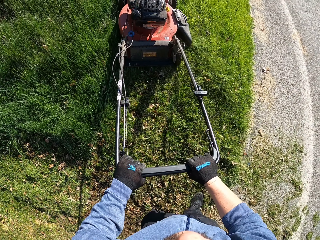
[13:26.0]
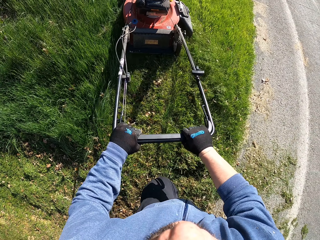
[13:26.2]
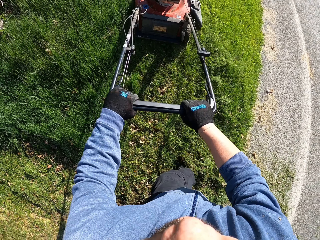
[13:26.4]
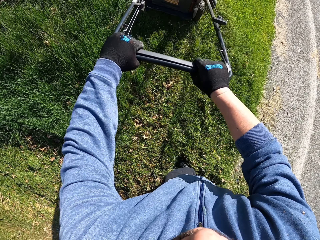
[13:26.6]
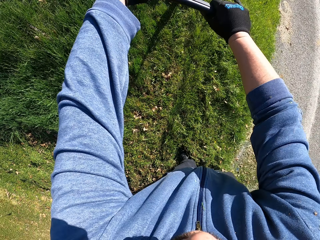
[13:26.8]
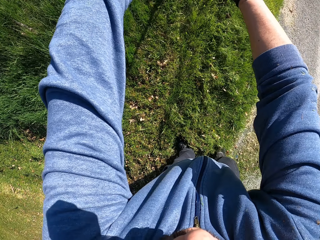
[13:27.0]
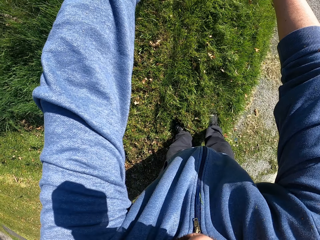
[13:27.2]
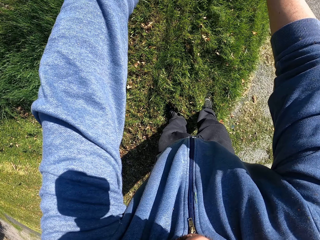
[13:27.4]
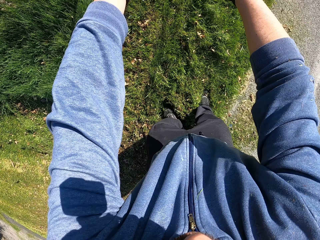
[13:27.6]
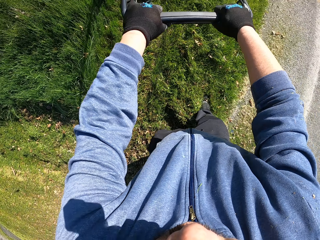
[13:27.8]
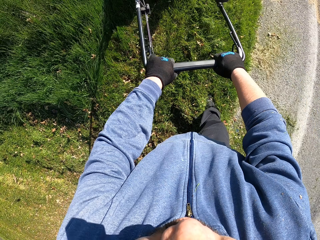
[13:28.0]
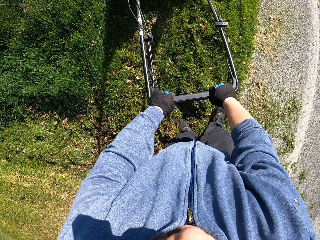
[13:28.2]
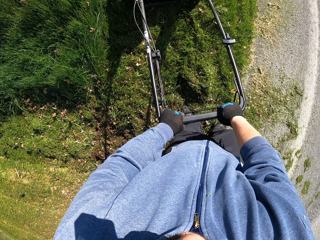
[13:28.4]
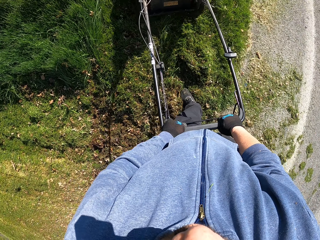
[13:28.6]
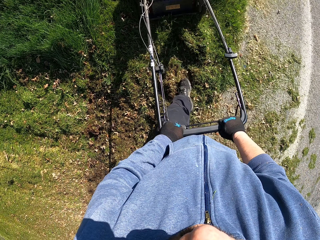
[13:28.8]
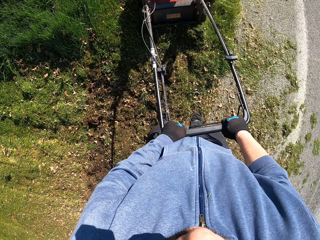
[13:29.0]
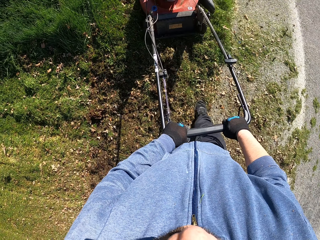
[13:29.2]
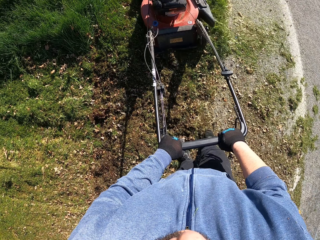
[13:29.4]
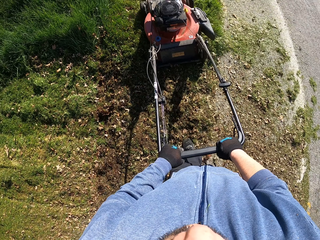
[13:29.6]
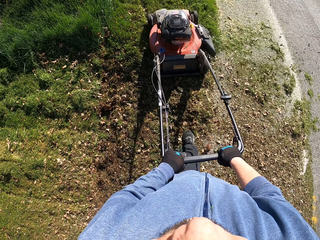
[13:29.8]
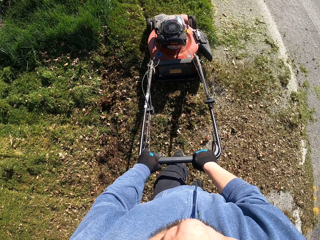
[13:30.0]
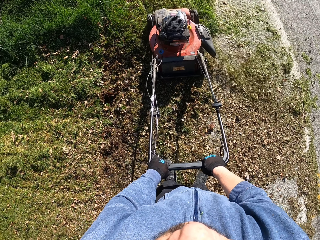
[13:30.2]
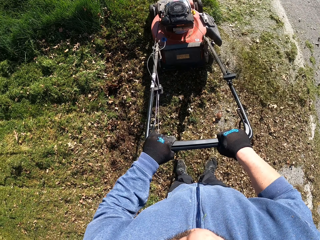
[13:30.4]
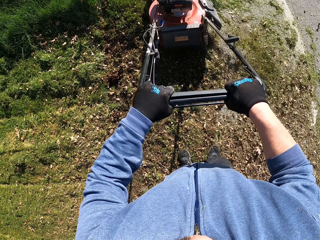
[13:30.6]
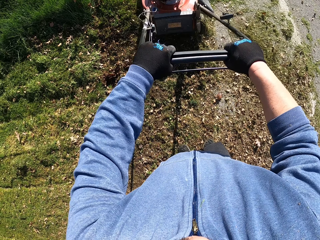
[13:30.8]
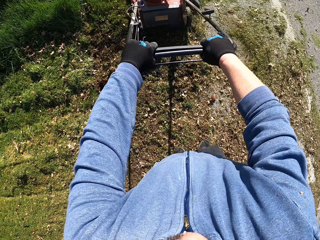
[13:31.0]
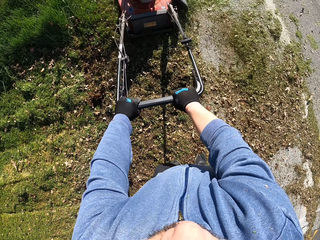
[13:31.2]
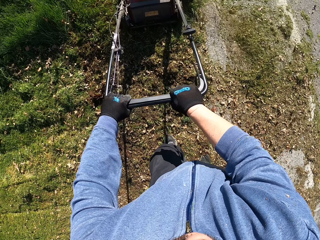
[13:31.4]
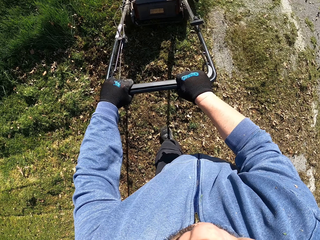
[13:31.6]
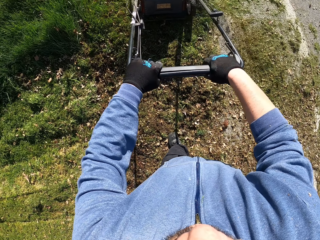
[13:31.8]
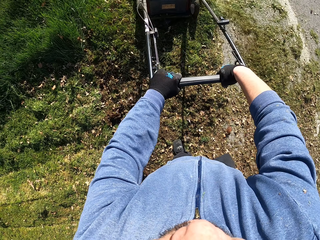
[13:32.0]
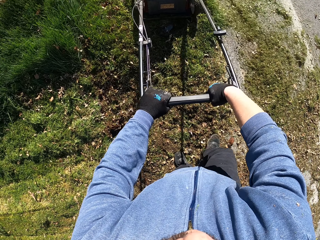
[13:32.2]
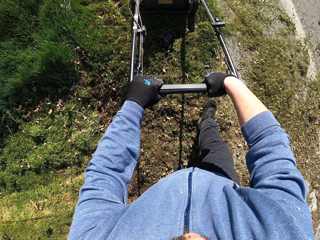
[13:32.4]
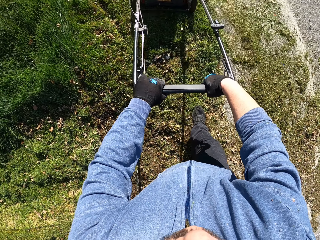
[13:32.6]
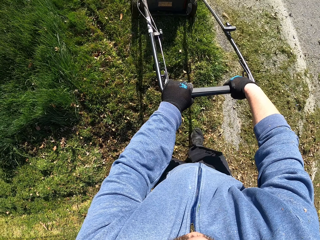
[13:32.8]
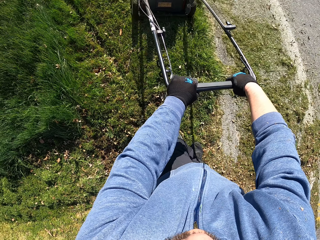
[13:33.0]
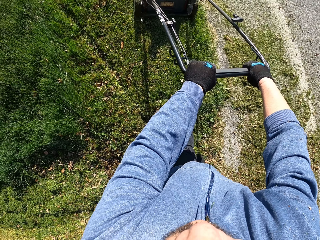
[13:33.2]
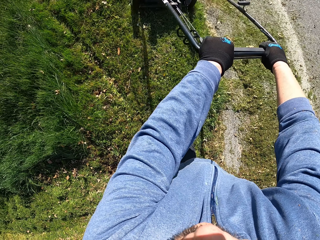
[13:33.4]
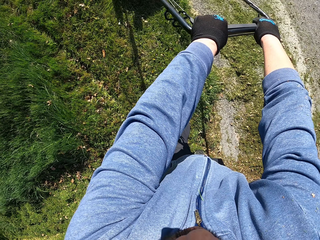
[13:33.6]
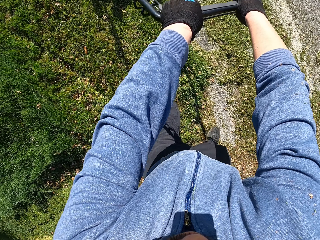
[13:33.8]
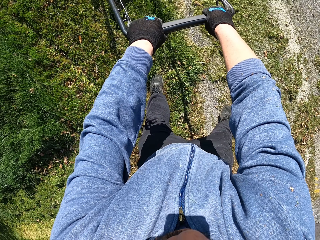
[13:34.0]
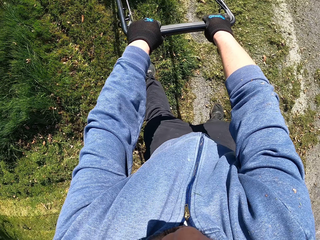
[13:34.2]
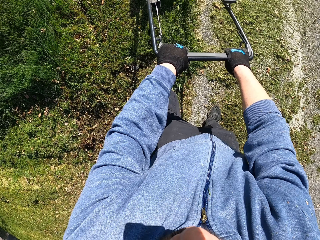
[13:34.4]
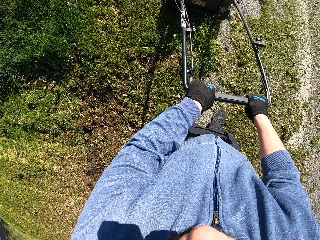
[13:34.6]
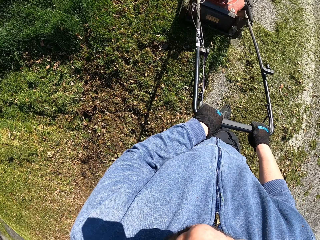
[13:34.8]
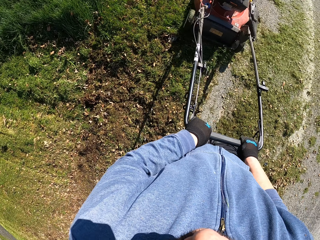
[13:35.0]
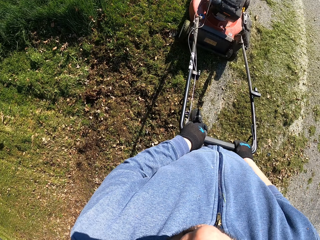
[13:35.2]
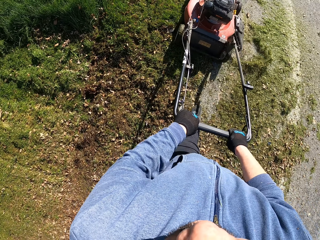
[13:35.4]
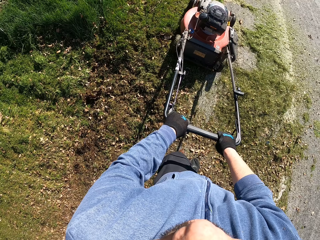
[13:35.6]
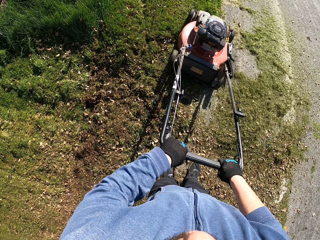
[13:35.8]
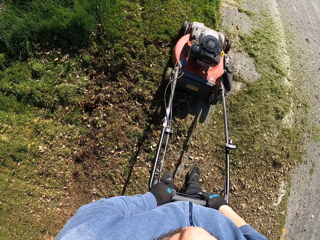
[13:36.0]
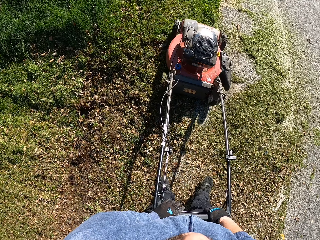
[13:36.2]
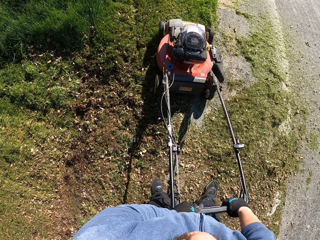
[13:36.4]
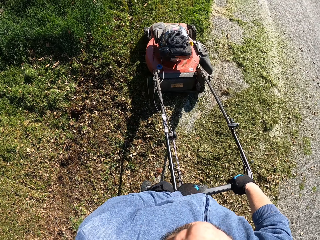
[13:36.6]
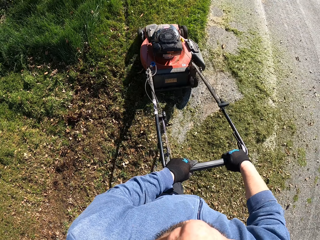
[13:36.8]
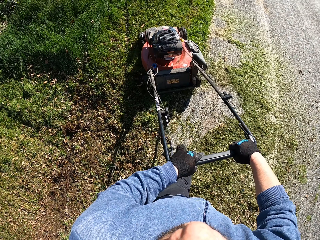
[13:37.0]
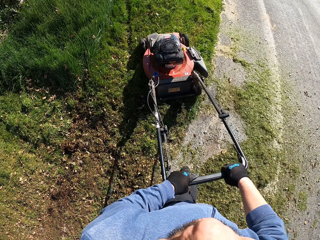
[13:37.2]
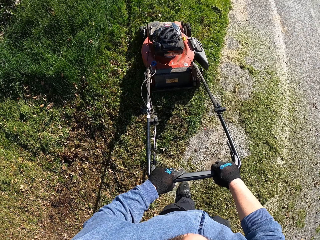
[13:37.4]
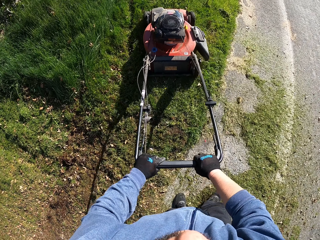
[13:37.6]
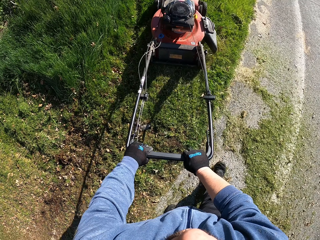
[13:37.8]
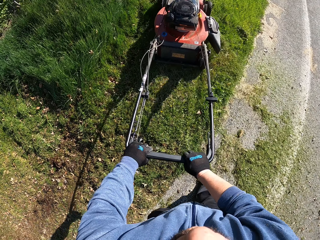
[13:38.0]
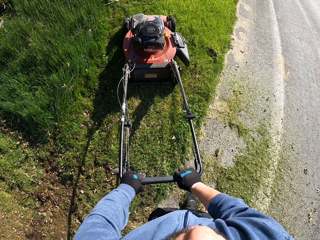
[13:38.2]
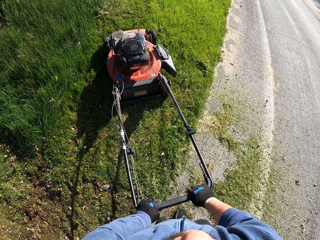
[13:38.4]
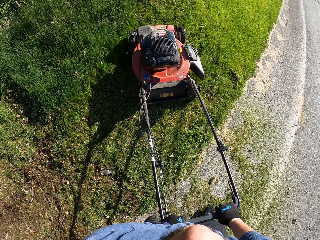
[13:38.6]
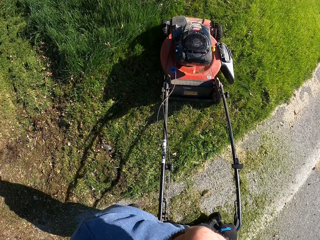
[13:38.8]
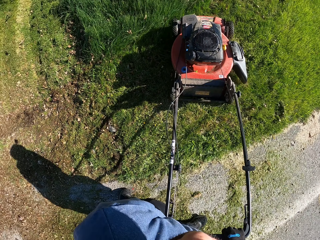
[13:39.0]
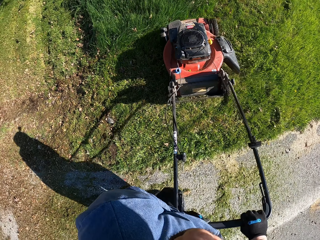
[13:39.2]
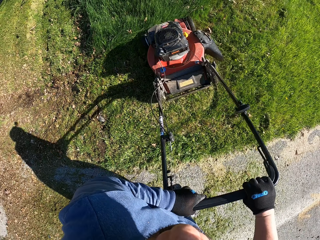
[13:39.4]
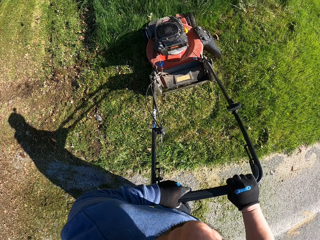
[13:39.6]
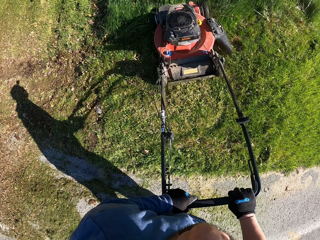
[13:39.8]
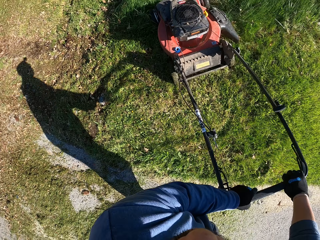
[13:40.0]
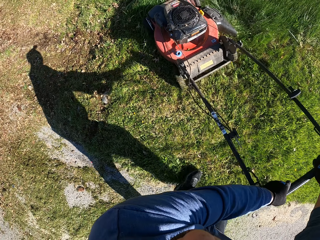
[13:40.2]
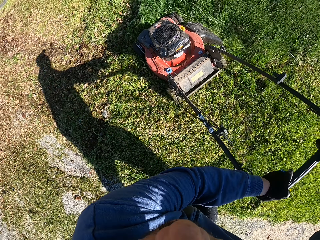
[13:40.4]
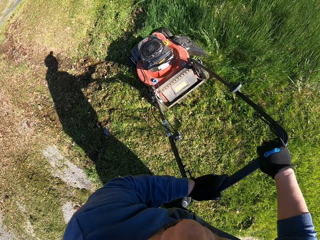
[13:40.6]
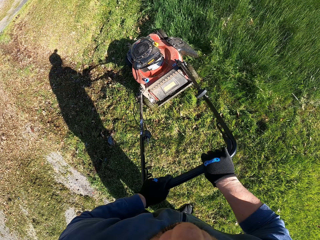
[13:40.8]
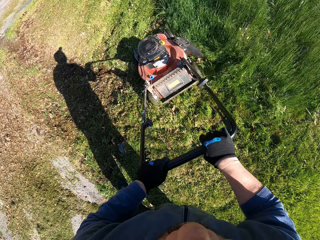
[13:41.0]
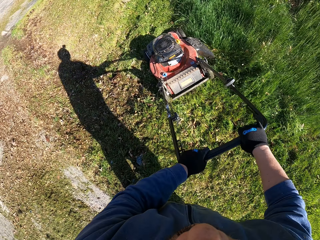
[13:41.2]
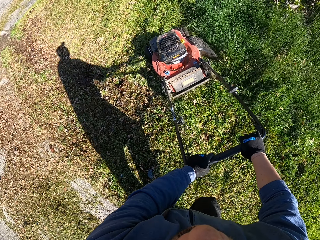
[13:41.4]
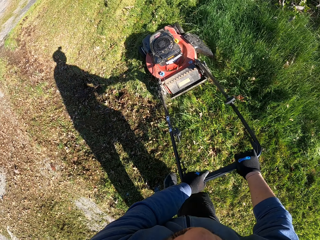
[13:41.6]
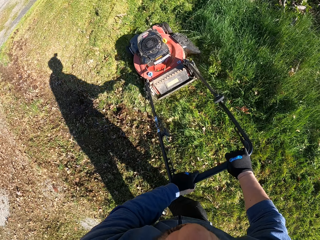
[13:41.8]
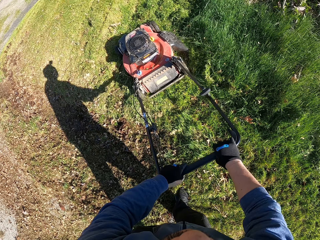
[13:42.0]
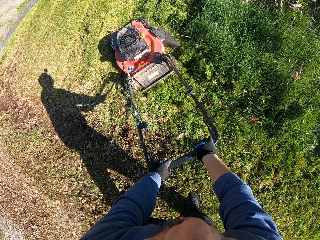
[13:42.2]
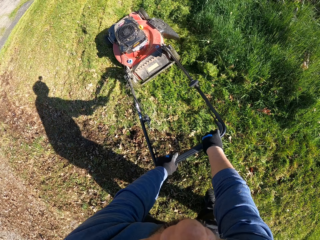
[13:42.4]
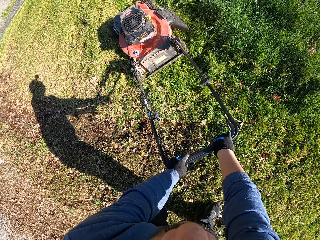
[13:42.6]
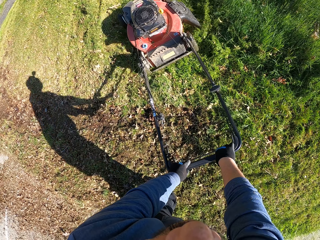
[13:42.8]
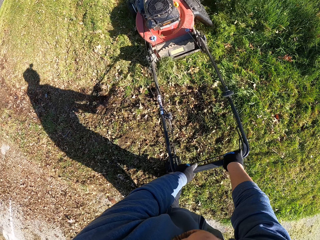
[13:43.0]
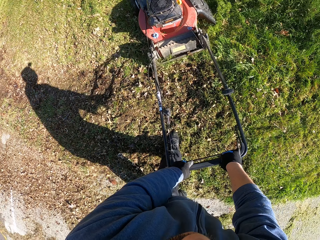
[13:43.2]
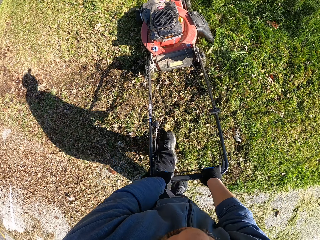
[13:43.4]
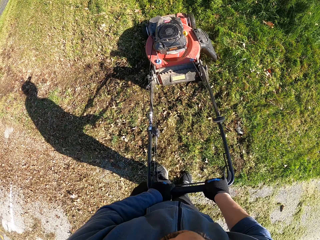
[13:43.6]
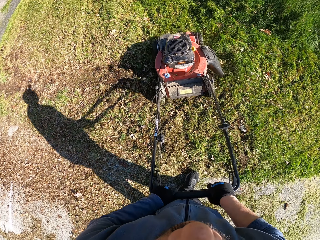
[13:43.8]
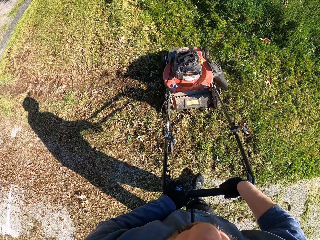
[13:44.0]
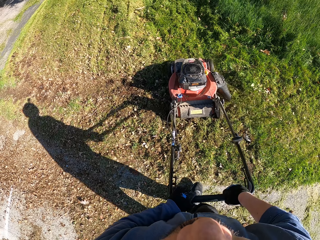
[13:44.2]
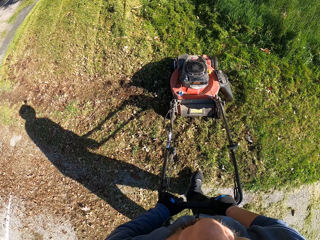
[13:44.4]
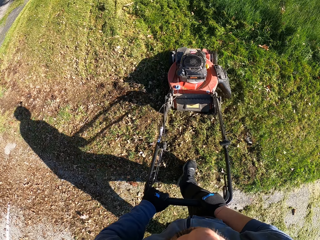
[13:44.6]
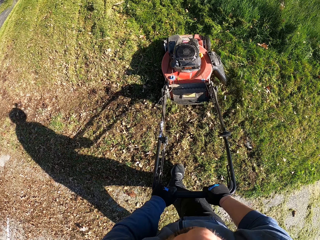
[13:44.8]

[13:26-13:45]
The camera wearer makes a turn. They cut grass with the lawn mower.

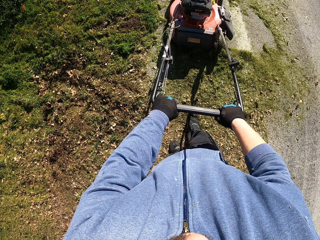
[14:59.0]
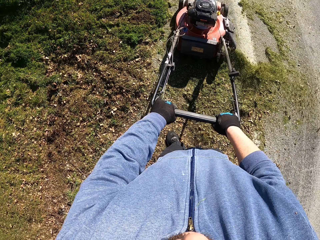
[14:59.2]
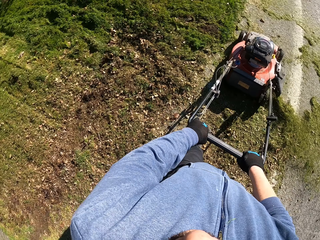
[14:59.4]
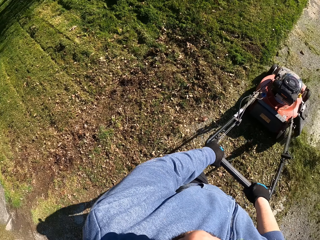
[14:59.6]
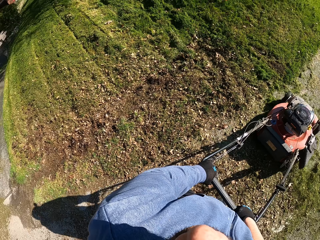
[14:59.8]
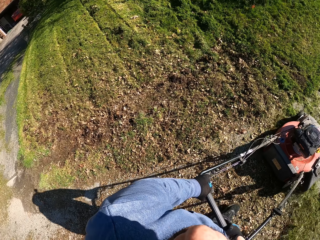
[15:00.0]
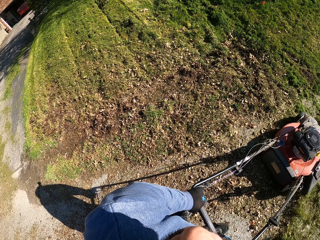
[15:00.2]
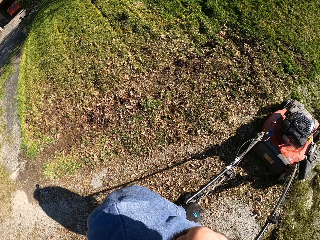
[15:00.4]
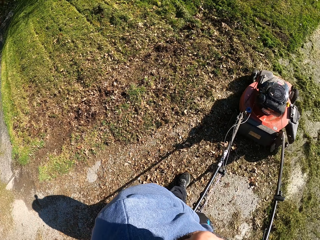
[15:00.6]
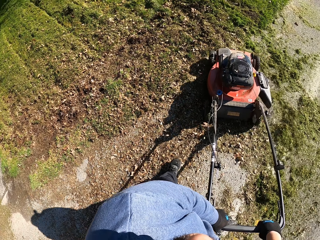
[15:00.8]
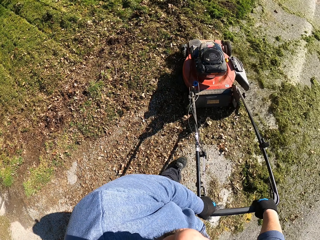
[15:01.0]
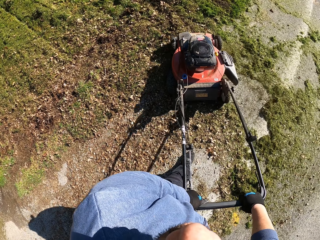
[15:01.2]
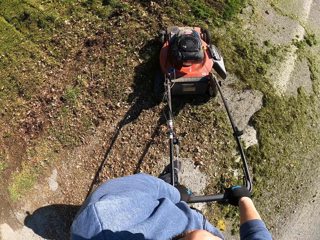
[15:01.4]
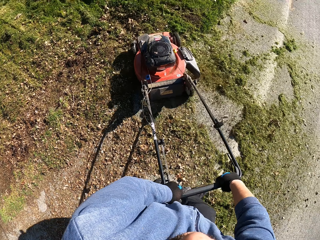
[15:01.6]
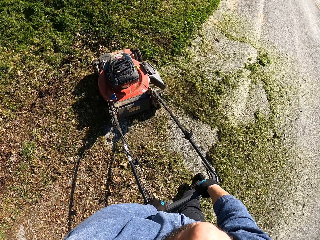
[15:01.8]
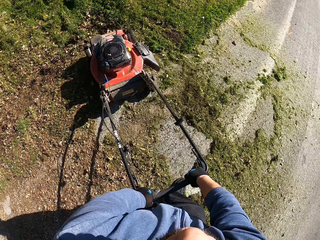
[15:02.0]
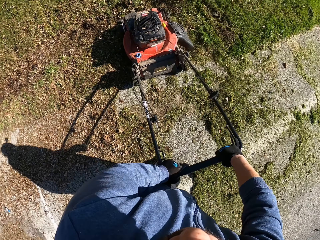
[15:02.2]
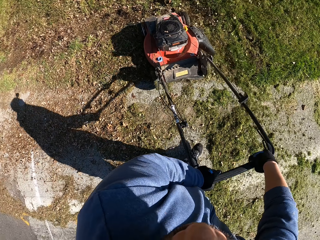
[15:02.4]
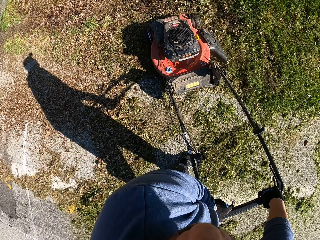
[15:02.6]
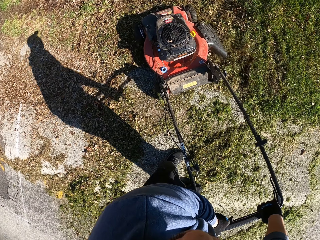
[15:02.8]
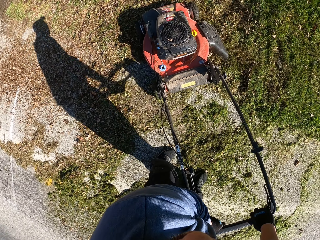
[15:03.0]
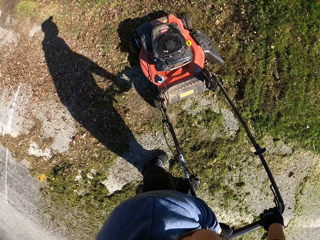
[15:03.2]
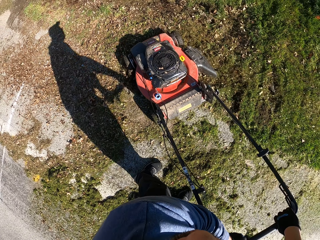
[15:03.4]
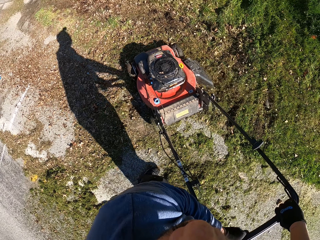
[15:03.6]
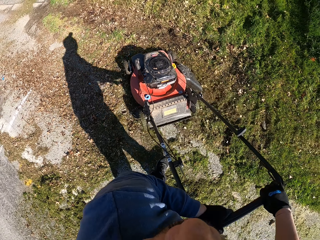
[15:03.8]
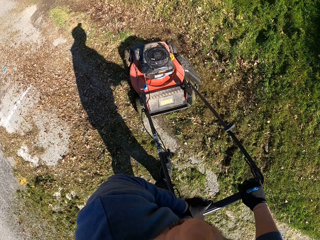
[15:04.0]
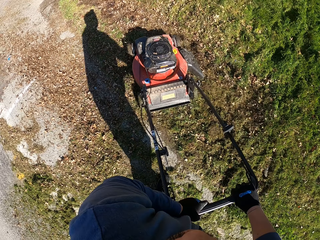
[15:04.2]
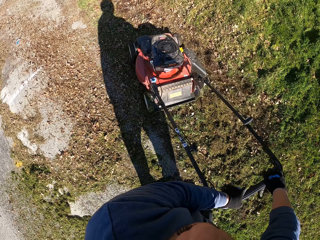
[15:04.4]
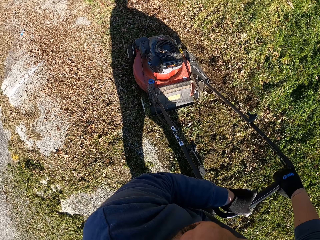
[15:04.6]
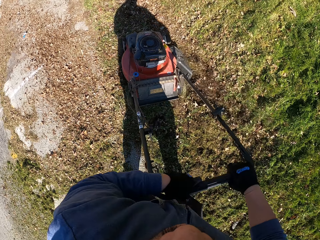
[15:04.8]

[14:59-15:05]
The camera wearer turns the lawn mower.
